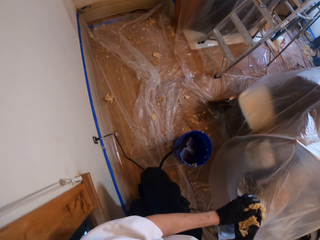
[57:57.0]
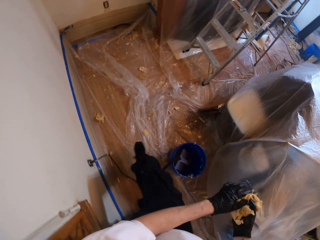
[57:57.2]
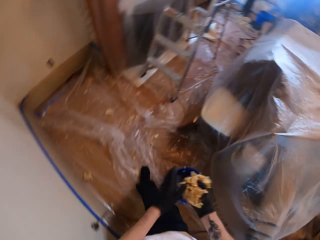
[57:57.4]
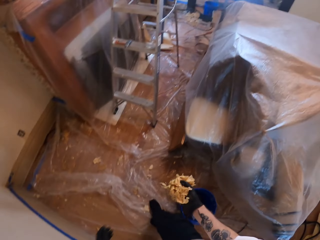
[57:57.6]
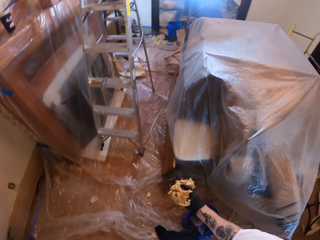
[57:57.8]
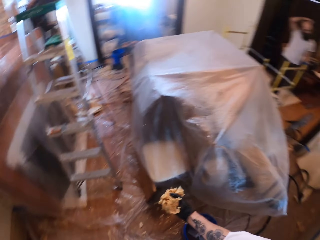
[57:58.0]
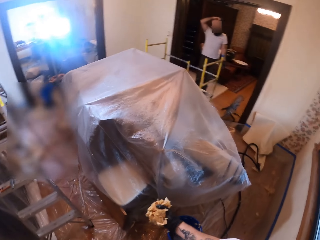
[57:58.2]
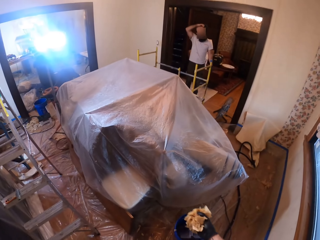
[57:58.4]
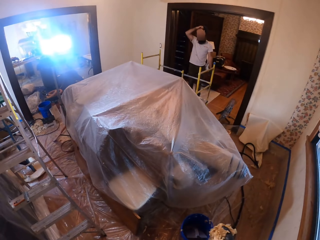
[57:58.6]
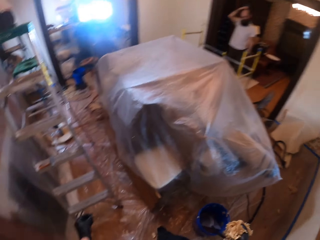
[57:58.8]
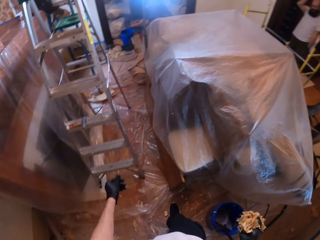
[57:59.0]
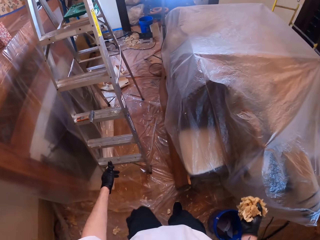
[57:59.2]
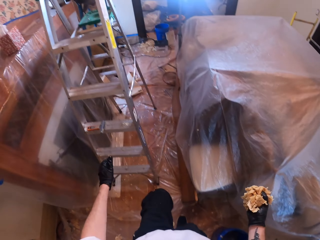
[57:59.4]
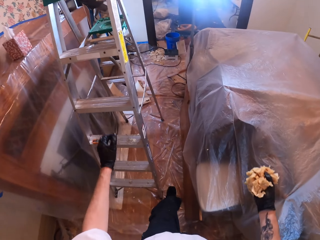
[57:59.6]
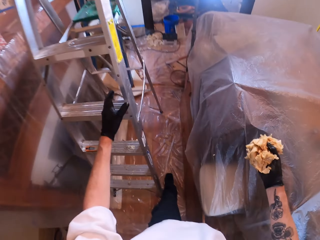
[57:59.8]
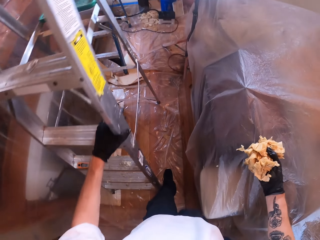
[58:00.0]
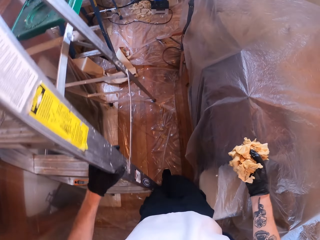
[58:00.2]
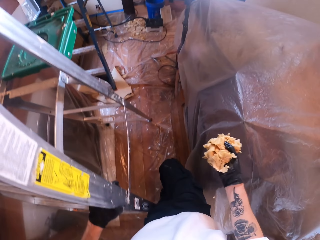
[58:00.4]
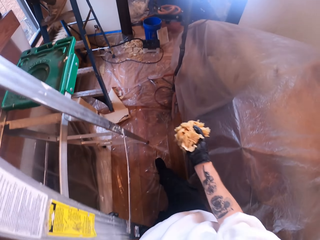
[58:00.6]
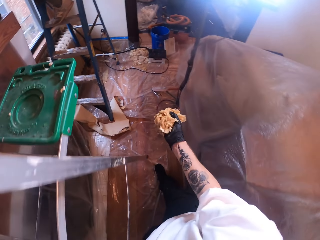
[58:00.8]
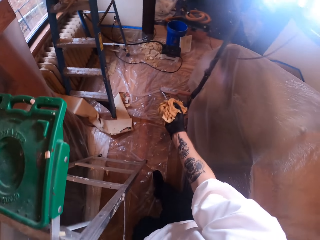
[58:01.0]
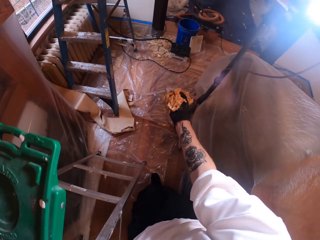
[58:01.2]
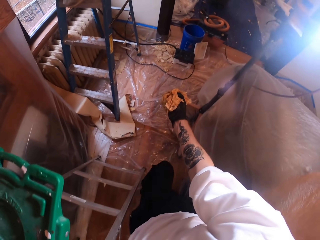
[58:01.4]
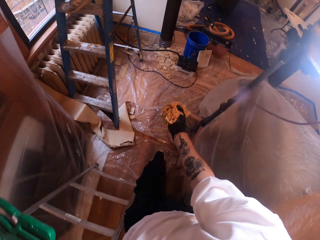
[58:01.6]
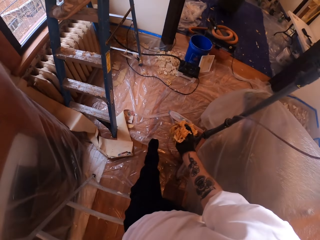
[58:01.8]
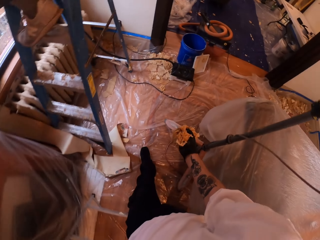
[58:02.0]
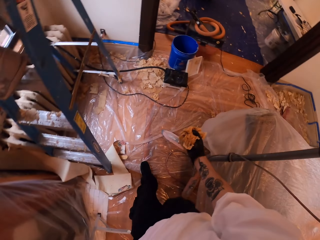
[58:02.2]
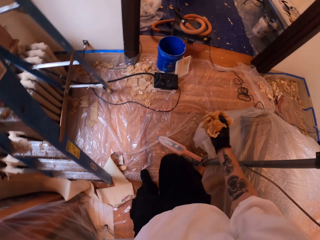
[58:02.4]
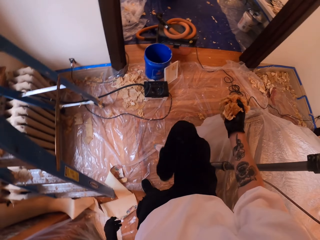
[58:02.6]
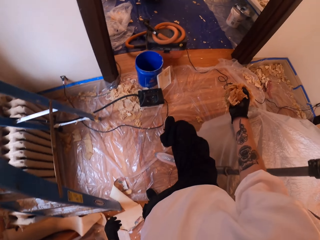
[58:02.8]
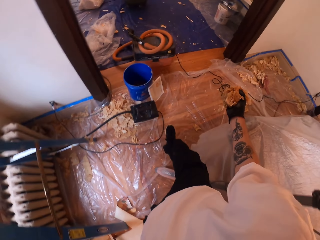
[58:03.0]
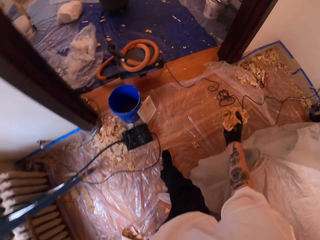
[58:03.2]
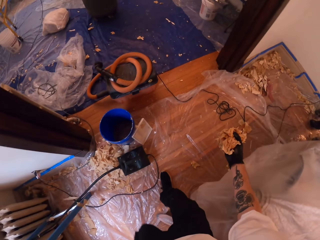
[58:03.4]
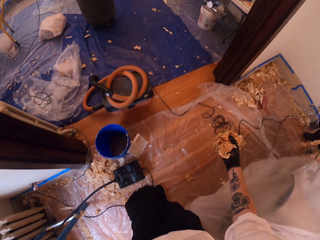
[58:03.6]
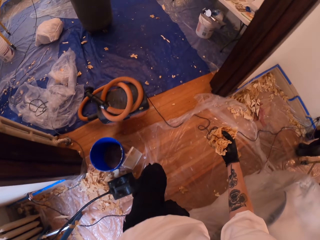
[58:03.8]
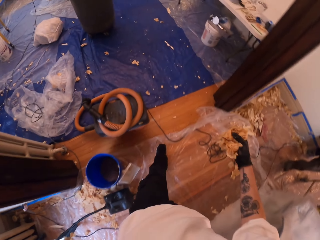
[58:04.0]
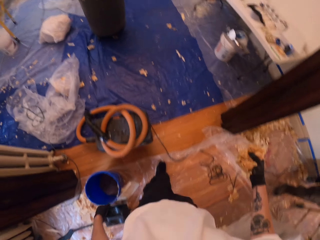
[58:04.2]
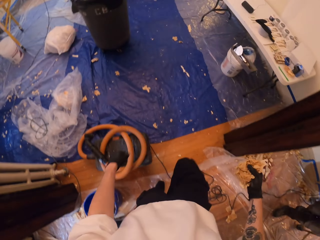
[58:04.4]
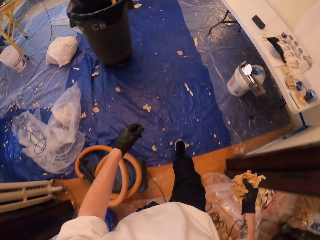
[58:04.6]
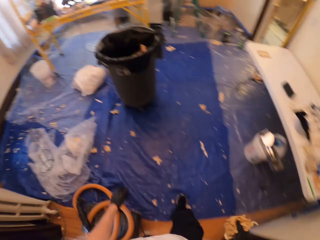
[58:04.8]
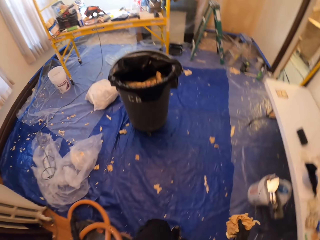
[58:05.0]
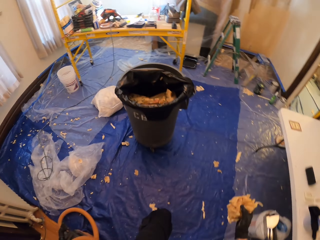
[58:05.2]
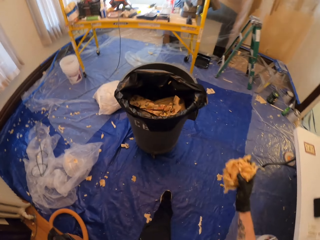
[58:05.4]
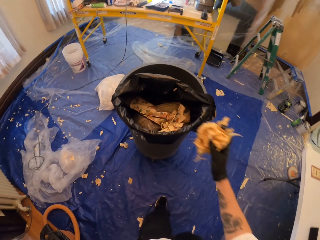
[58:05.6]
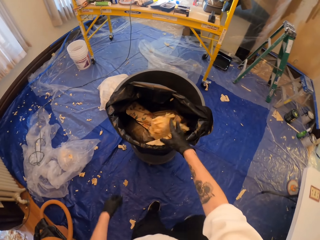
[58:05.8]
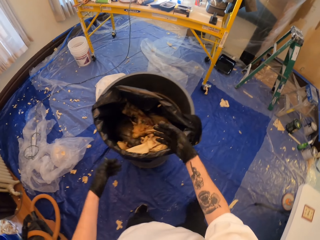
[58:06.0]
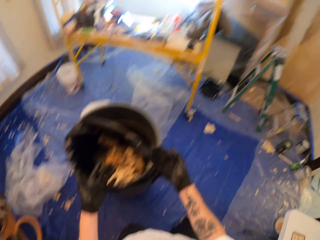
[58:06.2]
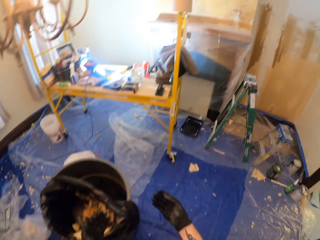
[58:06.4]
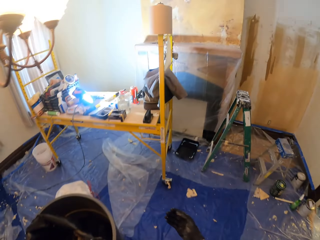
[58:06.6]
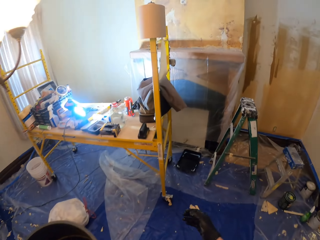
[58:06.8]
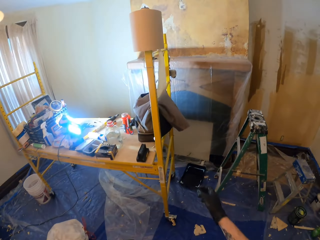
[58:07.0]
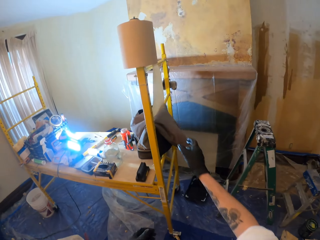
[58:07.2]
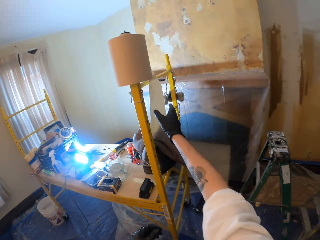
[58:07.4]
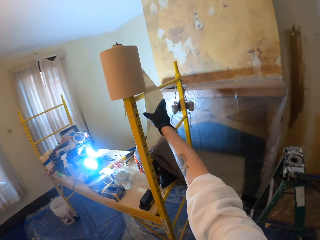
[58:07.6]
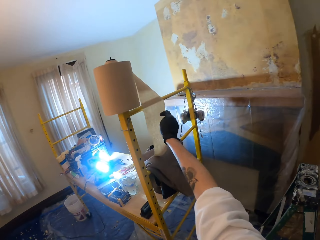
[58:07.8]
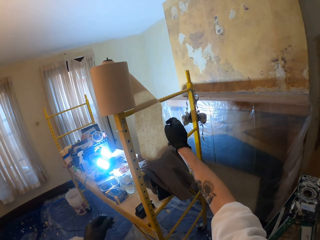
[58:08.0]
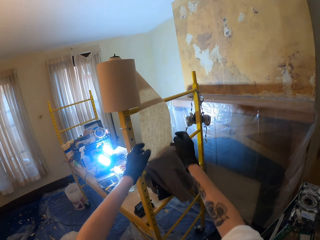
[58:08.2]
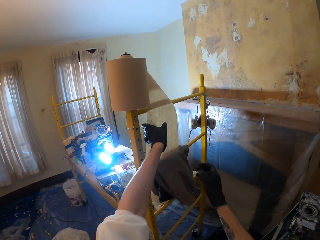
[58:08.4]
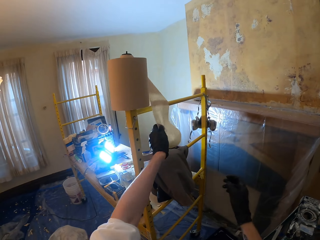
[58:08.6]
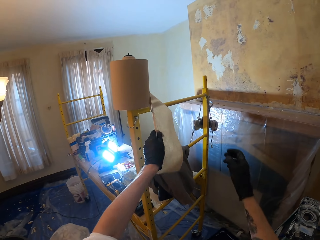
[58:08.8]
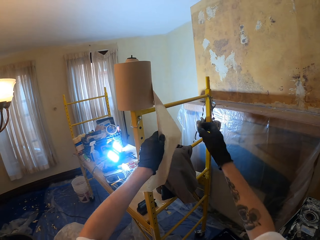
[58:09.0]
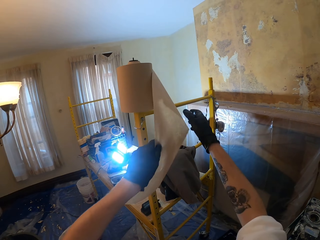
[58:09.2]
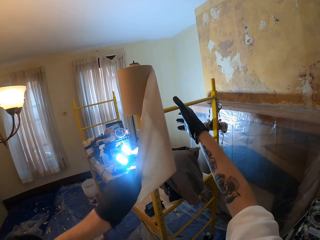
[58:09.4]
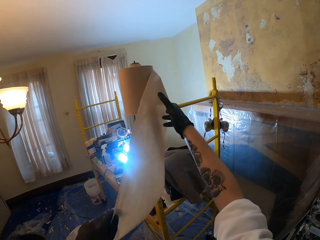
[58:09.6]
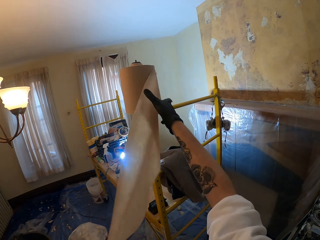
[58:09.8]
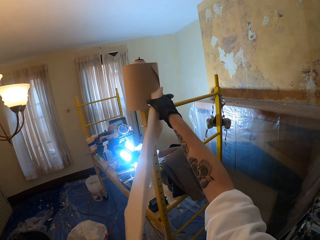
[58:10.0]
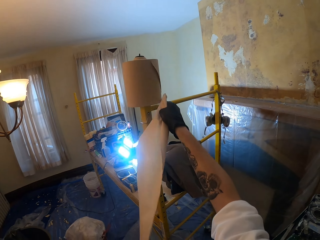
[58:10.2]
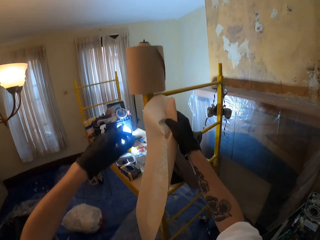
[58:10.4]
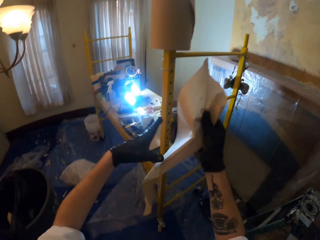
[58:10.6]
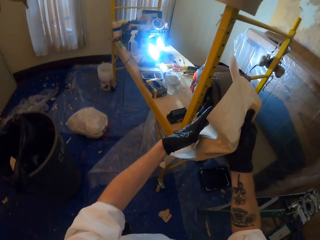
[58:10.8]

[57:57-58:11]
The camera wearer walks around the house. They hold a ladder. They put the trash in a bin. They pluck a napkin. They cut a paper towel.

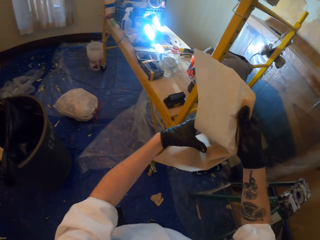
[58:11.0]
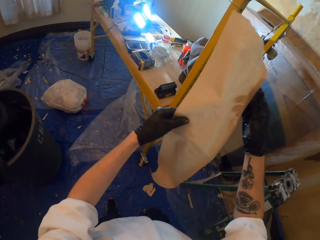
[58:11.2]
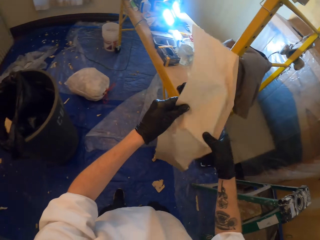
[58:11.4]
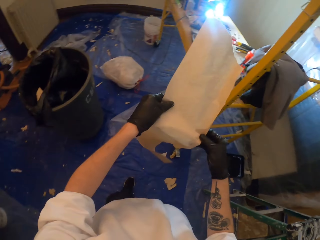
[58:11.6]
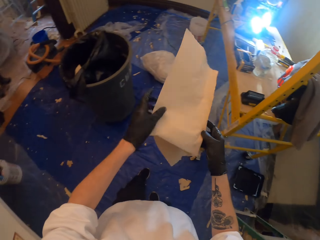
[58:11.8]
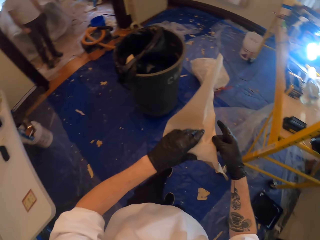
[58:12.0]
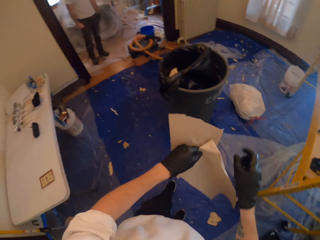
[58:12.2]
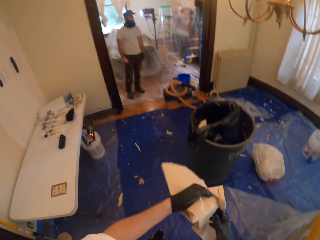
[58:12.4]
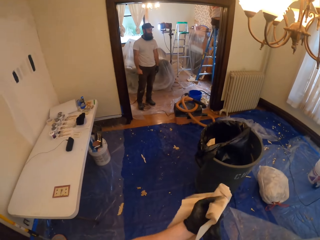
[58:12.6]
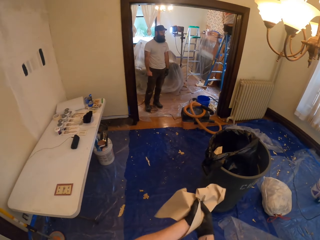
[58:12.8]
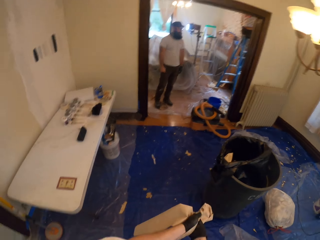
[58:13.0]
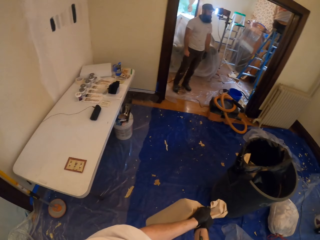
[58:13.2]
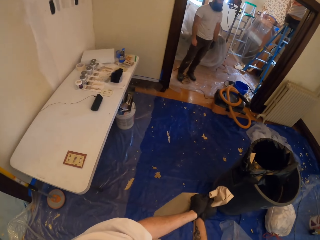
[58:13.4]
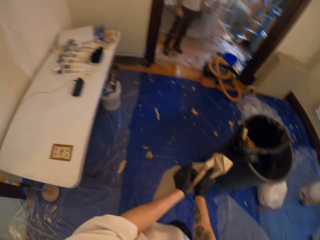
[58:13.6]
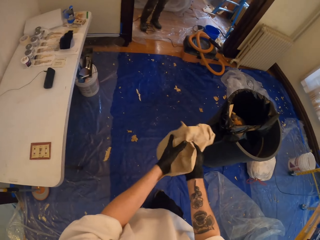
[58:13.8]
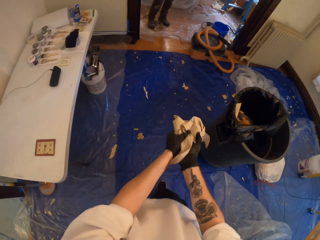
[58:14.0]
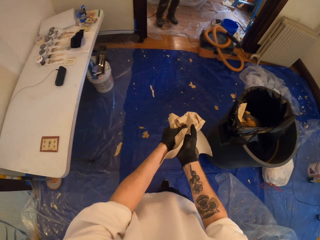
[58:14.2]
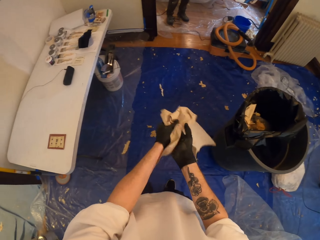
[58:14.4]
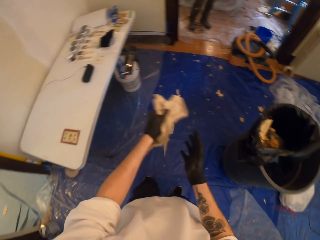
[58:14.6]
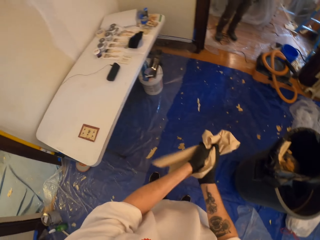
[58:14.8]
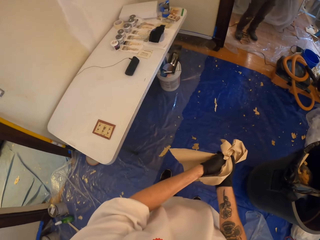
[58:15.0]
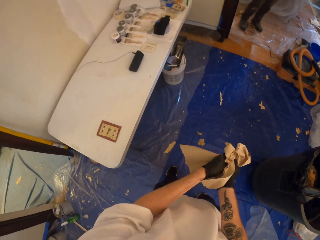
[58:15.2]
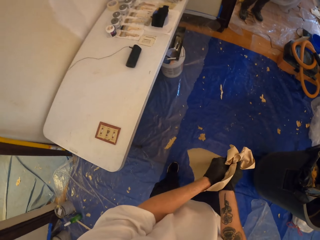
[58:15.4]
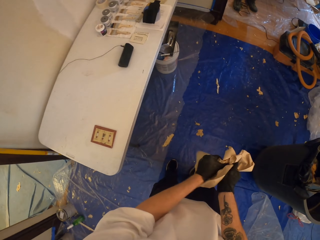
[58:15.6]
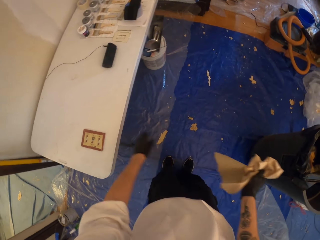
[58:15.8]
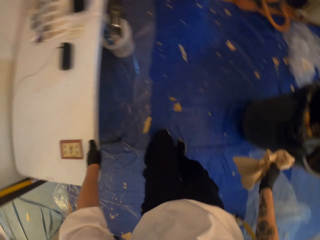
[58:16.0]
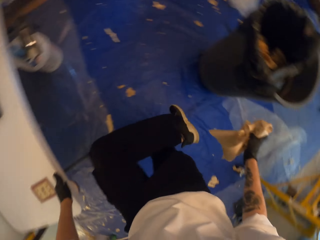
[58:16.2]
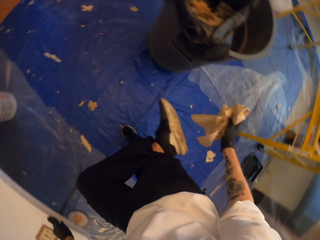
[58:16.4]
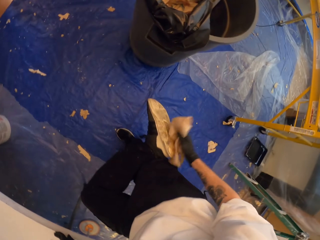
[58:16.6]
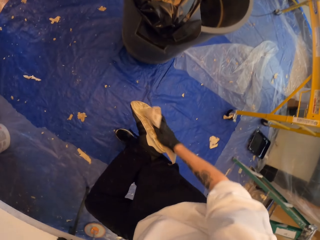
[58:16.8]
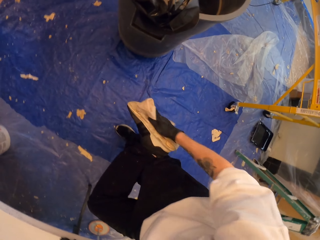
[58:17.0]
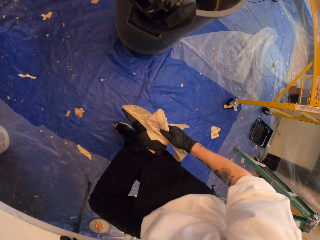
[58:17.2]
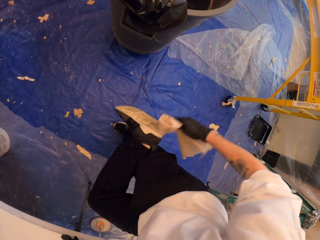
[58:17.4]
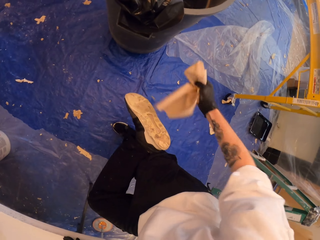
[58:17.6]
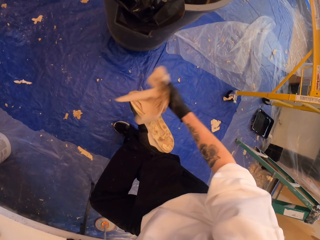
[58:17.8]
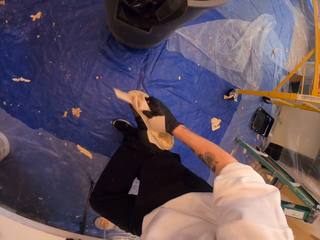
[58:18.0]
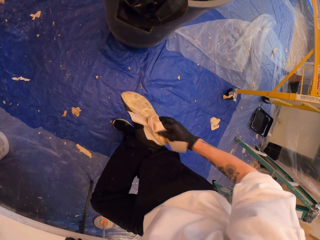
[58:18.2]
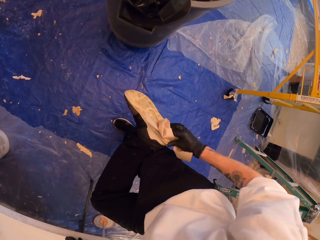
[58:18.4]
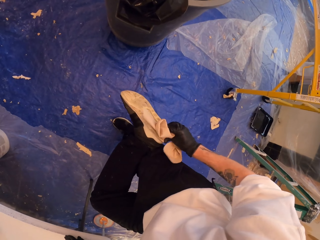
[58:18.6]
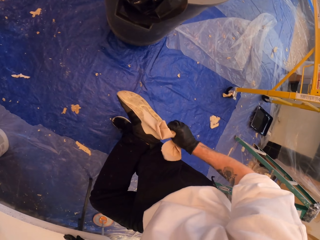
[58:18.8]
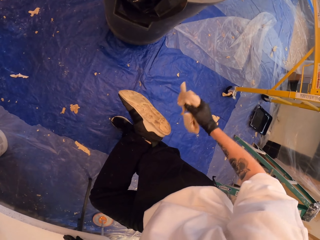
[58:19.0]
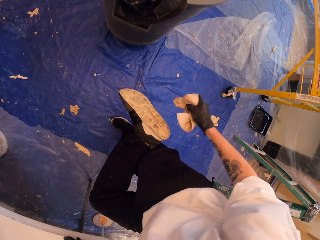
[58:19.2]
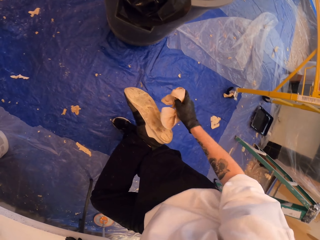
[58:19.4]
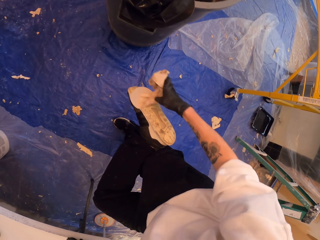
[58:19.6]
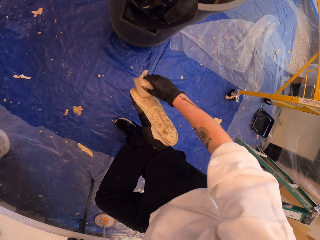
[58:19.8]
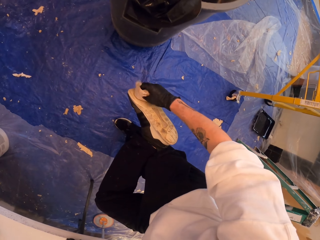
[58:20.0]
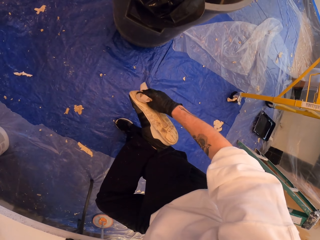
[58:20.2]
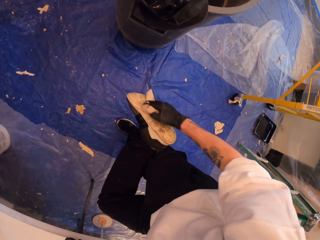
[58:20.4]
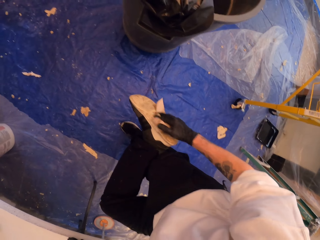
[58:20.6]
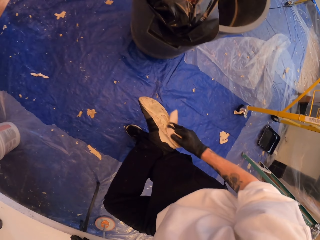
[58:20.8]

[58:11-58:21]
The camera wearer wipes the hands. They wipe the shoes.
